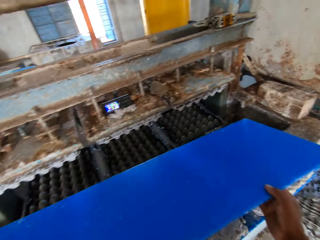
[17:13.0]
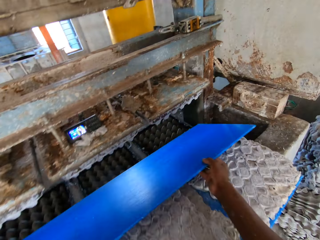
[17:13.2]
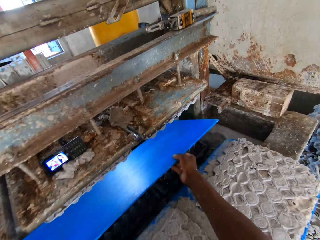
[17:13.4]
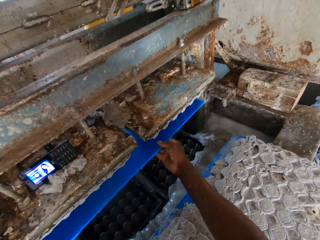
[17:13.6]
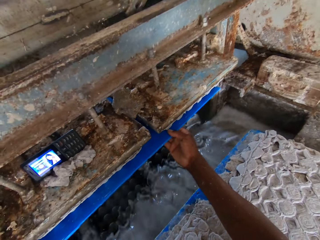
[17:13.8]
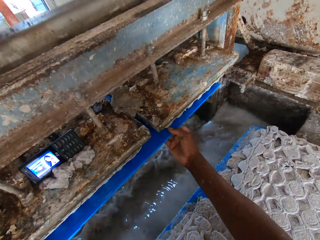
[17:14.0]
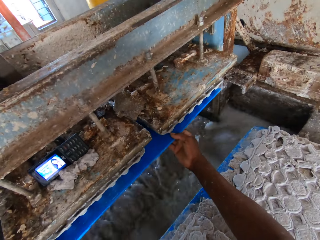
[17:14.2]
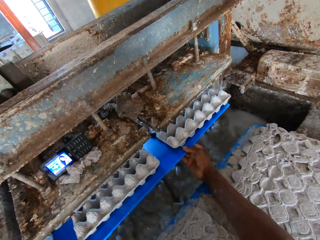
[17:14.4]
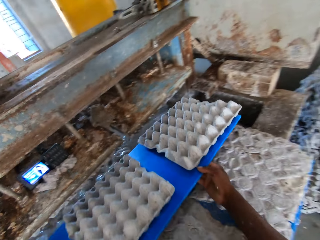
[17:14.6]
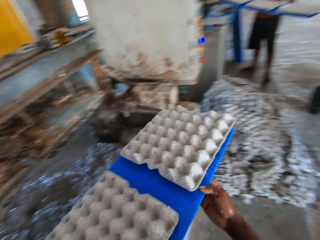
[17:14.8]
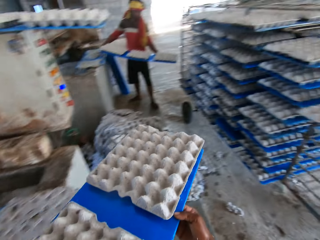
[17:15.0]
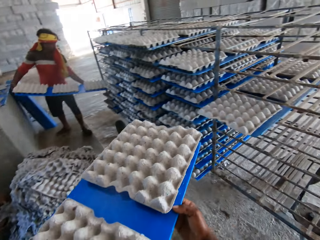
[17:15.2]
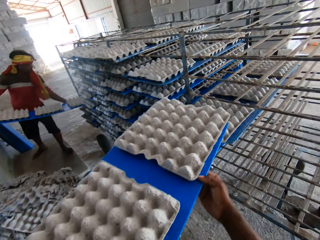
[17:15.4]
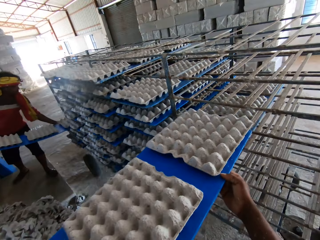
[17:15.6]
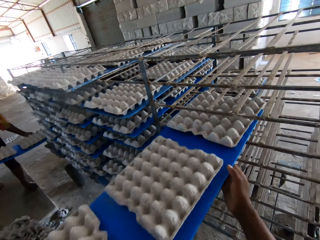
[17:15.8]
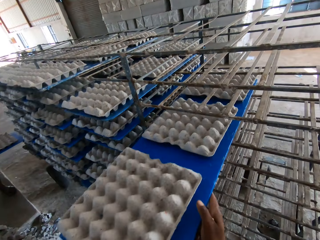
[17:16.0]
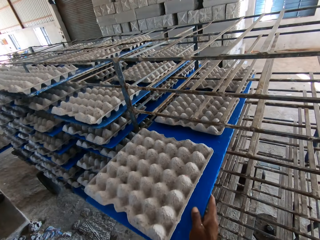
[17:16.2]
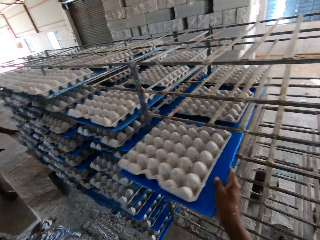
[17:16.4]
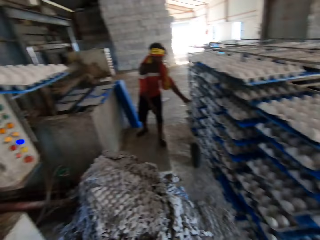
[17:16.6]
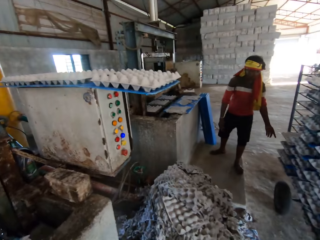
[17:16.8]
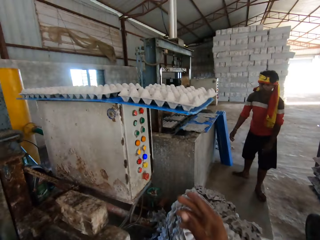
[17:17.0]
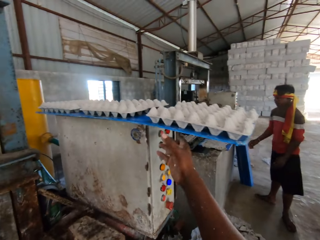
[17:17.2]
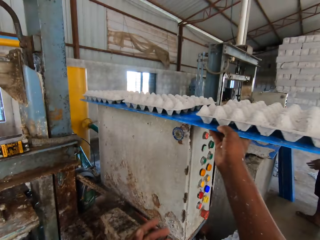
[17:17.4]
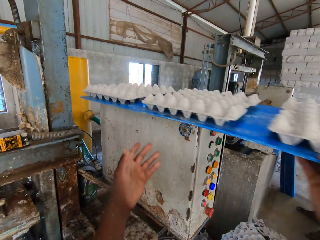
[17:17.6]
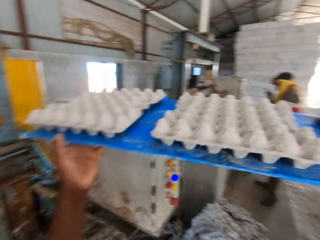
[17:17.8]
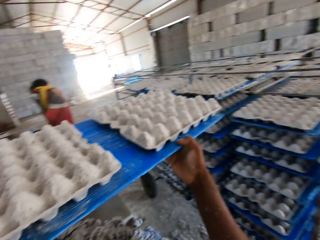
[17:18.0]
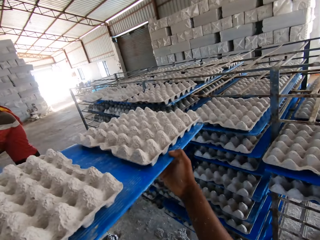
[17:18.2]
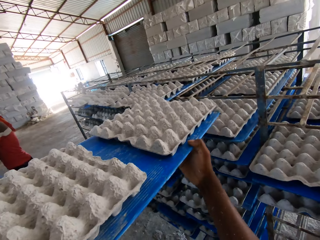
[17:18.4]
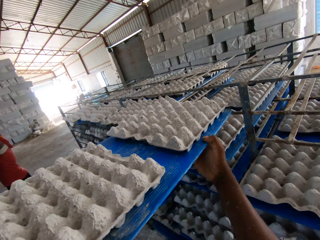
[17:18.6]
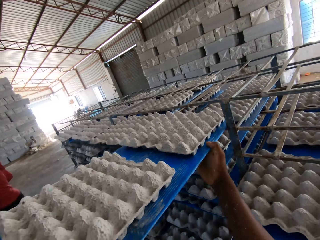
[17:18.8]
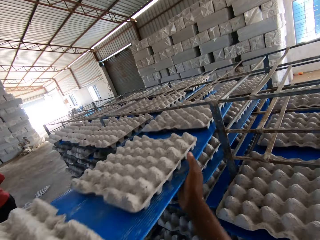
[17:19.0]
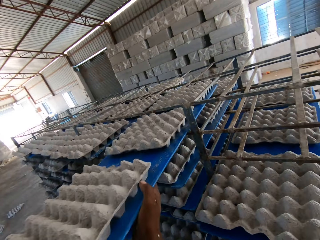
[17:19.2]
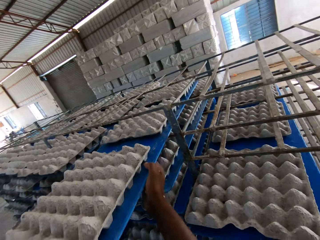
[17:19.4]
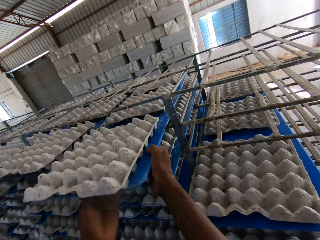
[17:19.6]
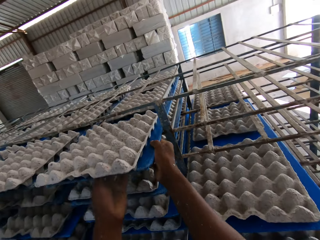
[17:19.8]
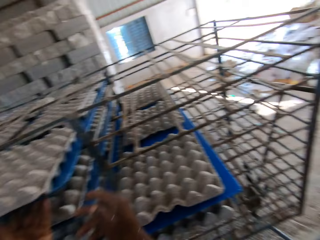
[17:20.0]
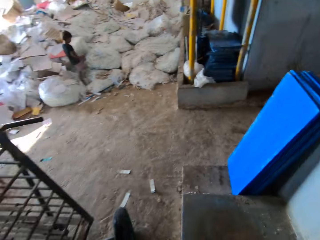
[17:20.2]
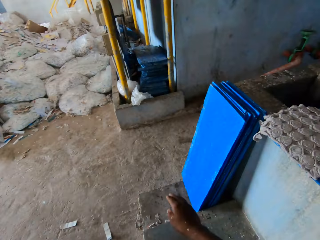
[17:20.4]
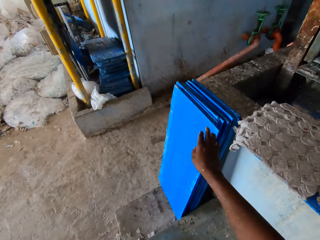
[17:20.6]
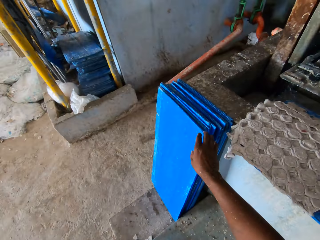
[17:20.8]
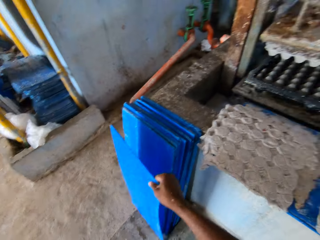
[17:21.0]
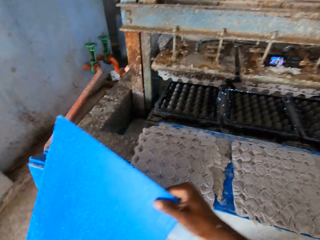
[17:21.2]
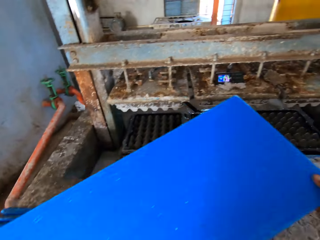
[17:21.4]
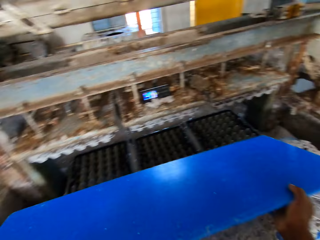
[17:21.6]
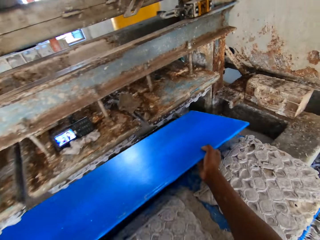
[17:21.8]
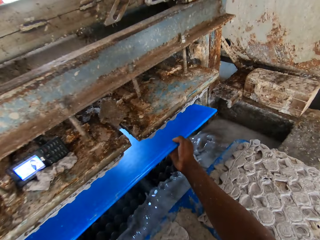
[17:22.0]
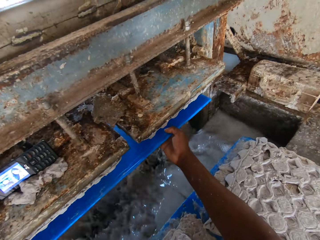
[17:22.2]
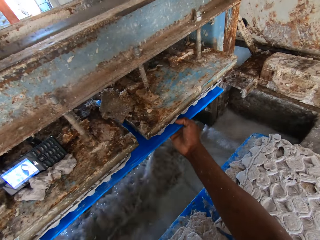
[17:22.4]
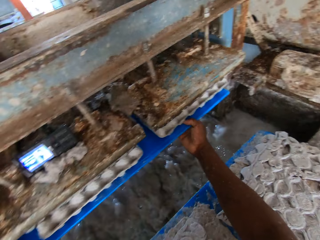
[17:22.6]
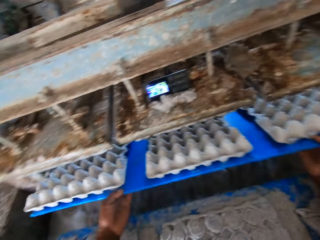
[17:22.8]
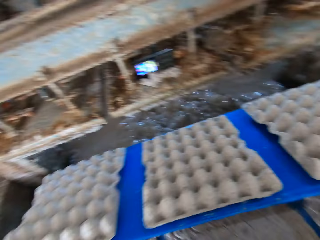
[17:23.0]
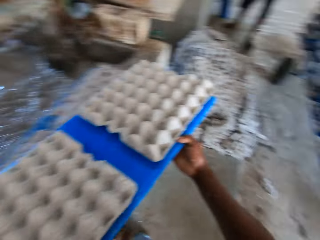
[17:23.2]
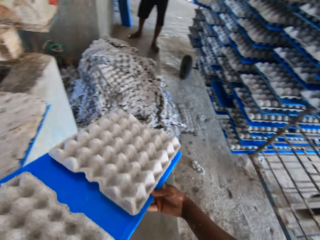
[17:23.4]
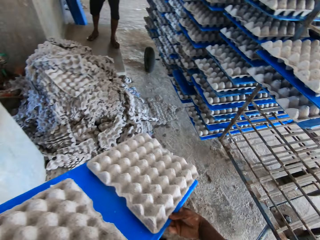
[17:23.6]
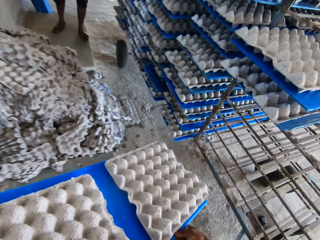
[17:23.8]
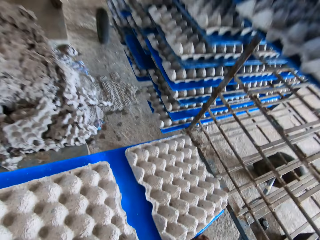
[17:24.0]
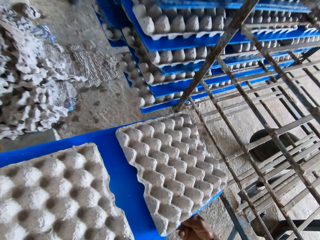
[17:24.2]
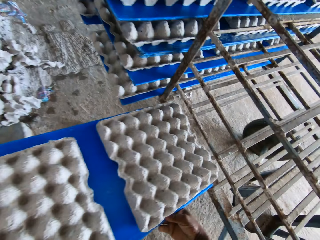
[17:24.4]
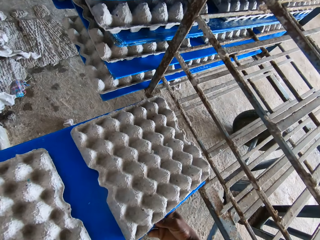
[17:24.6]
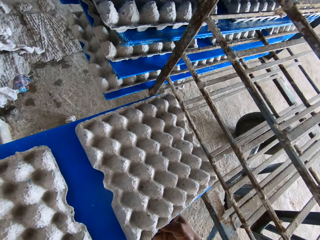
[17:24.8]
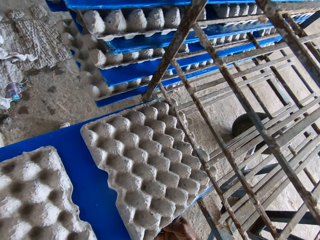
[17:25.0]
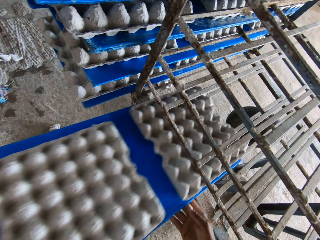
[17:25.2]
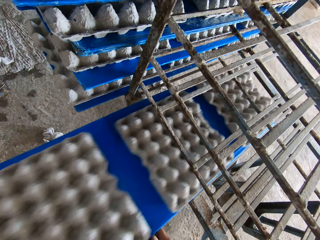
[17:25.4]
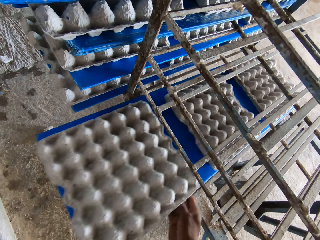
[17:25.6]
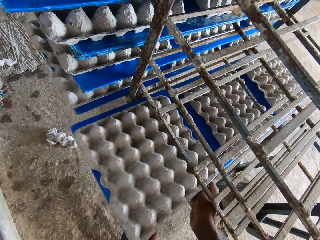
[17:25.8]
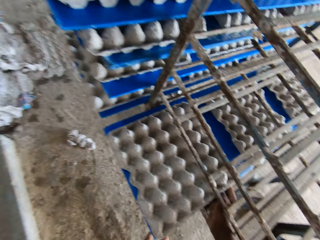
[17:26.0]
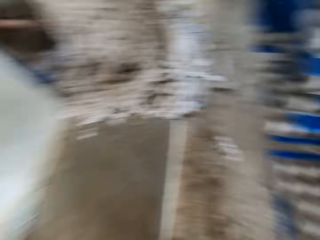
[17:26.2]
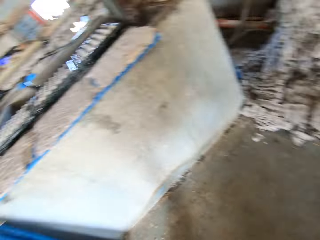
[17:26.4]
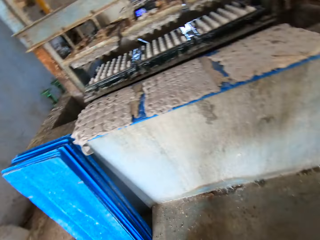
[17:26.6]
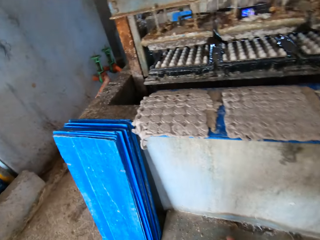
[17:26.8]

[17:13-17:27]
The camera wearer places the tray or cardboard in both hands in the crate making machine. He removes the cardboard with egg tray from the machine. A man places a tray in both hands in the trolley. The camera wearer places the tray in both hands in the trolley. He picks a tray on the crate making machine with both hands. He places the tray in both hands in the trolley. He picks a tray on the floor with his right hand. He places the tray in both hands in the crate making machine. He removes the cardboard with egg tray from the machine. He places the tray in both hands in the trolley.

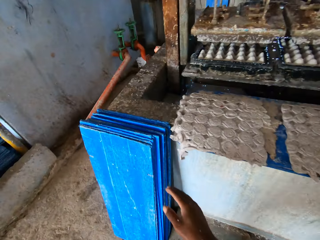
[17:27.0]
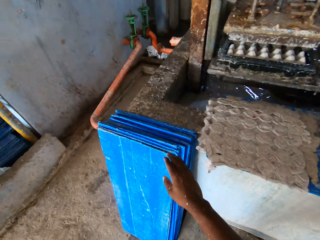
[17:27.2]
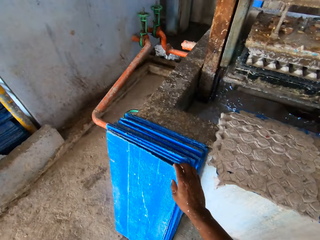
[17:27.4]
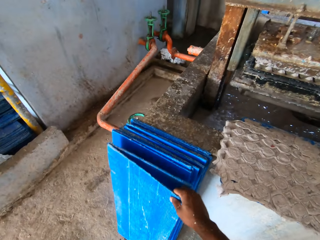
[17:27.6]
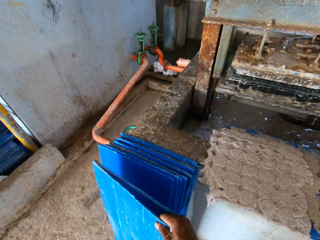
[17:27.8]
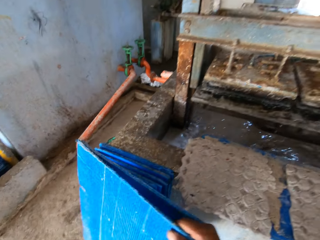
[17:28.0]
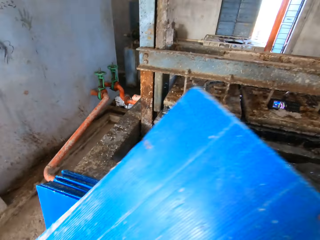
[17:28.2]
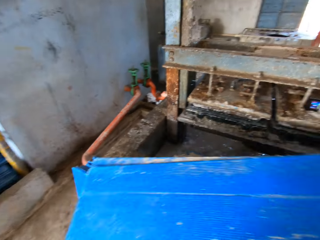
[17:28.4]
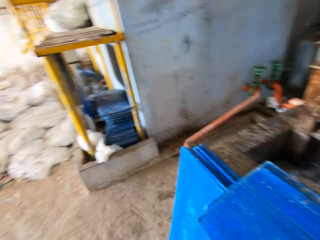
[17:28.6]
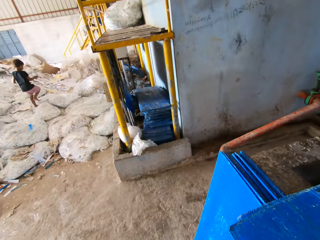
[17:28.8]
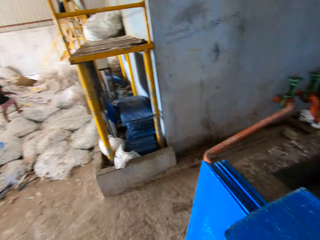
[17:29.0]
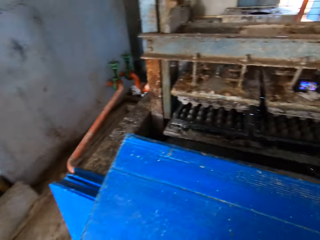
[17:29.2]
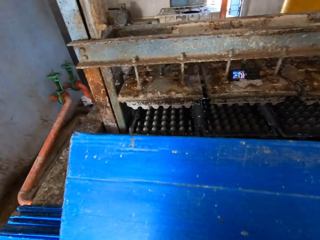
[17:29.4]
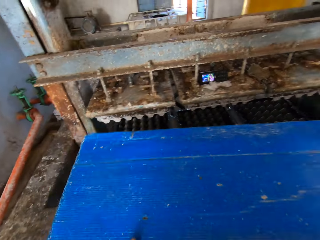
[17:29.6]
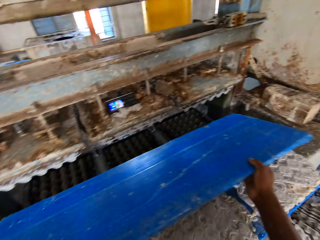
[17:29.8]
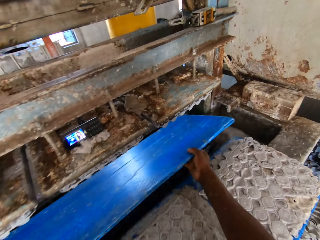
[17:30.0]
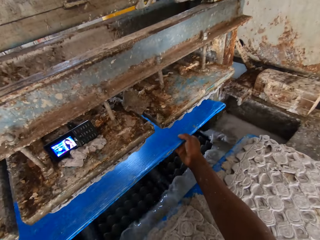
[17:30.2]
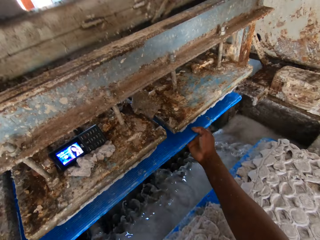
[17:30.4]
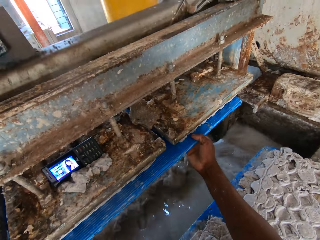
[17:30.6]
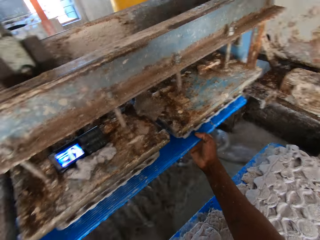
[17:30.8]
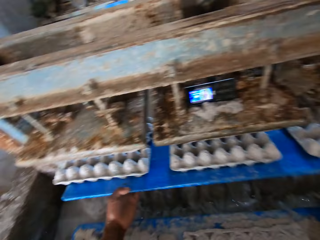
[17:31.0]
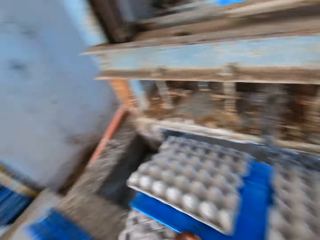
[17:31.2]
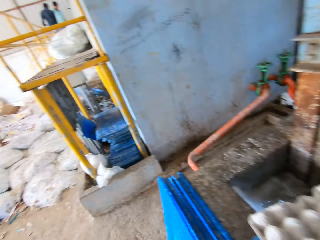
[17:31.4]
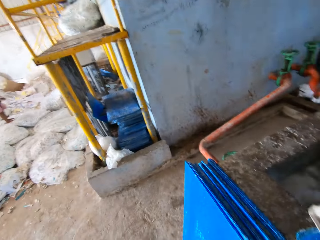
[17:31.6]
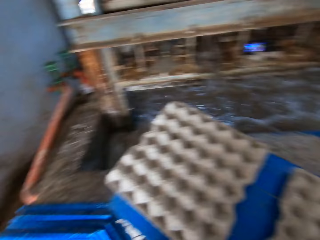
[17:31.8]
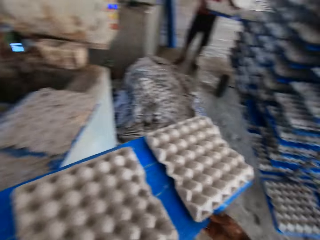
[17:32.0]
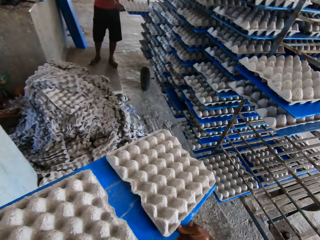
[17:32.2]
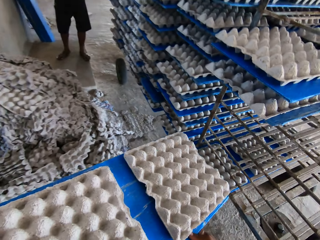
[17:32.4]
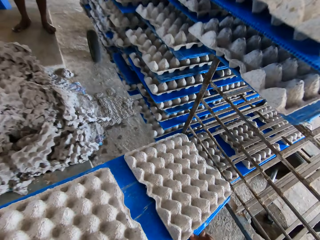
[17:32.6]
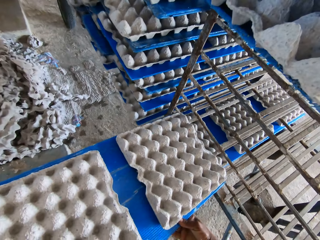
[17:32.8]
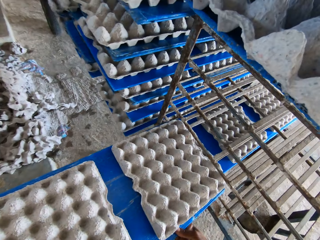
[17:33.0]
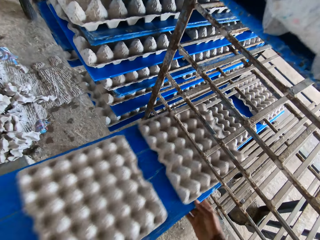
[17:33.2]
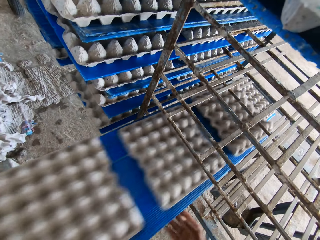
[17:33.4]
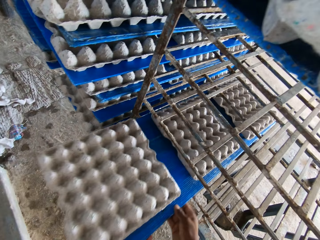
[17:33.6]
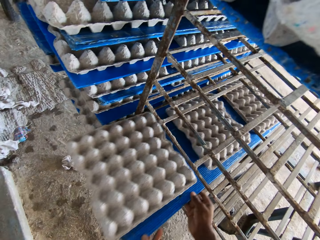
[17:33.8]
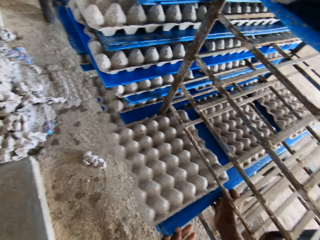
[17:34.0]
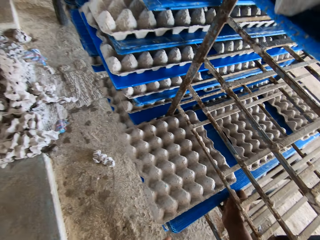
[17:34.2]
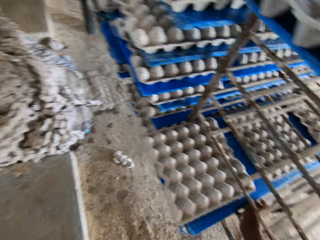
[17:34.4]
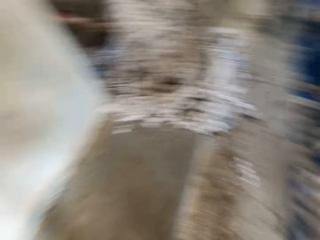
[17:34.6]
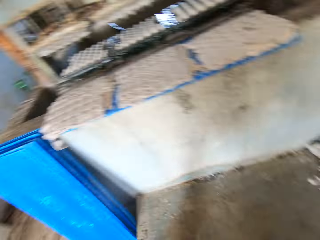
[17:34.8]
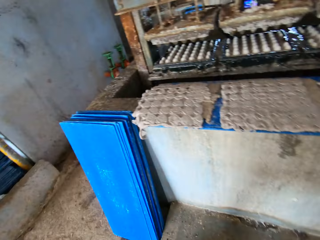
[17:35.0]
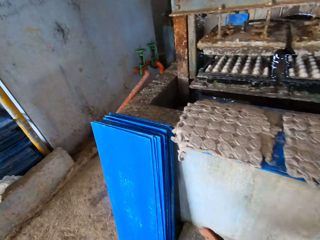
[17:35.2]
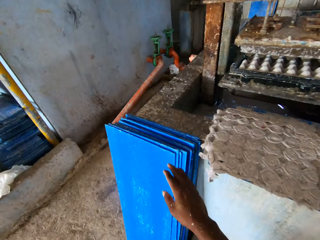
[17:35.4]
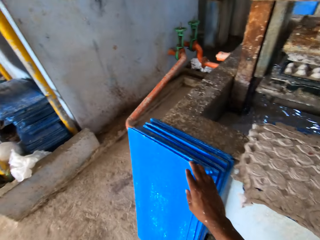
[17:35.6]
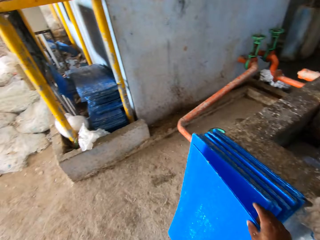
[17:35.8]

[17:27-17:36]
The camera wearer picks a tray or cardboard on the floor with his right hand. He converses with a boy. He places the tray in both hands in the crate making machine. He removes the cardboard with egg tray from the machine. He places the tray in both hands in the trolley.
